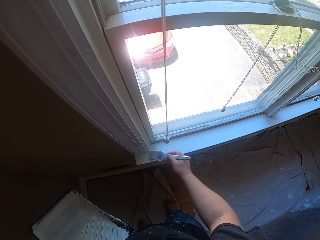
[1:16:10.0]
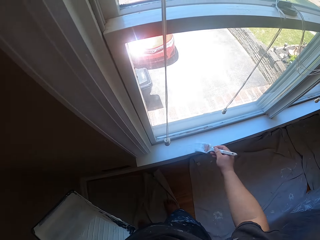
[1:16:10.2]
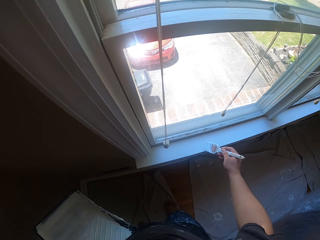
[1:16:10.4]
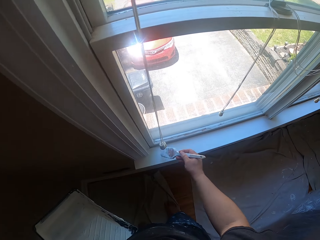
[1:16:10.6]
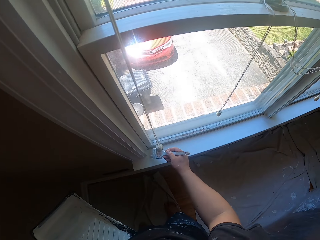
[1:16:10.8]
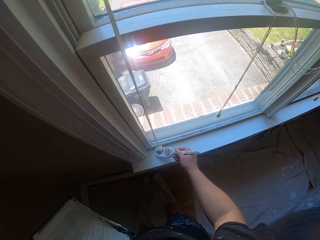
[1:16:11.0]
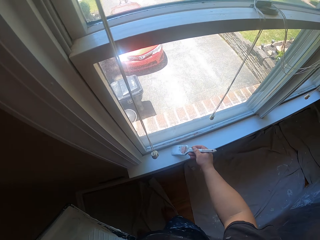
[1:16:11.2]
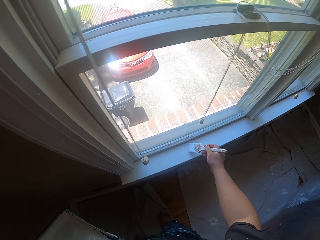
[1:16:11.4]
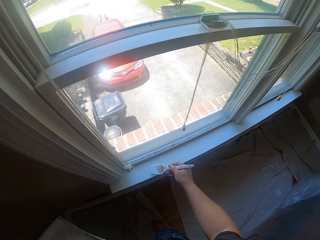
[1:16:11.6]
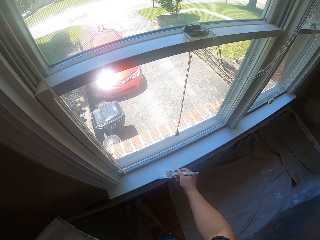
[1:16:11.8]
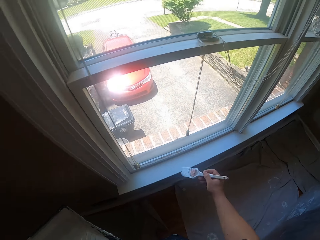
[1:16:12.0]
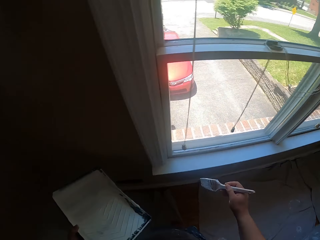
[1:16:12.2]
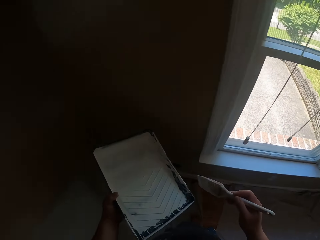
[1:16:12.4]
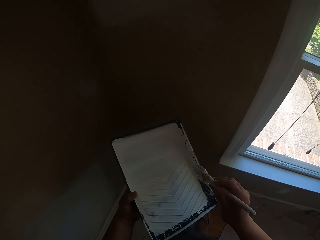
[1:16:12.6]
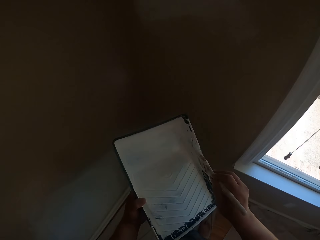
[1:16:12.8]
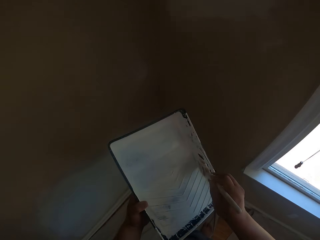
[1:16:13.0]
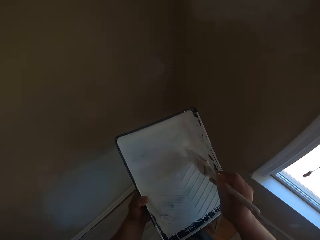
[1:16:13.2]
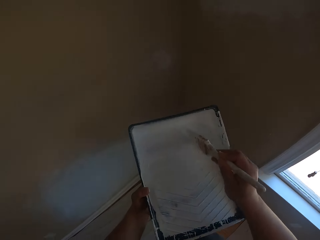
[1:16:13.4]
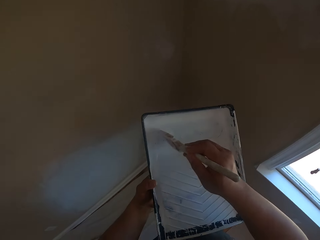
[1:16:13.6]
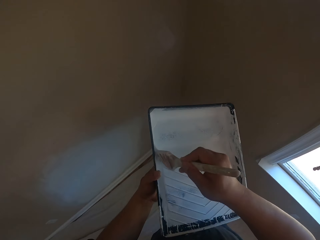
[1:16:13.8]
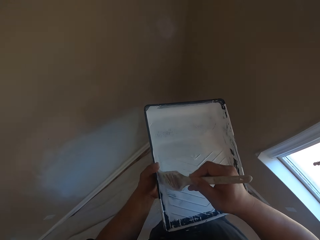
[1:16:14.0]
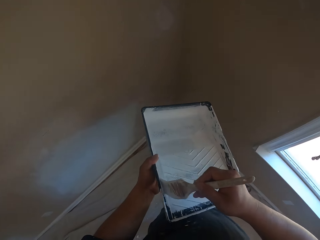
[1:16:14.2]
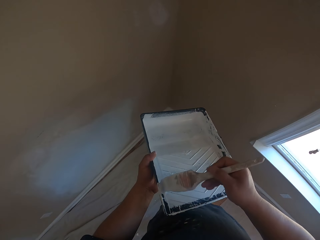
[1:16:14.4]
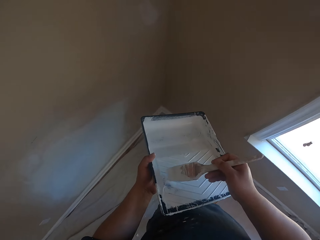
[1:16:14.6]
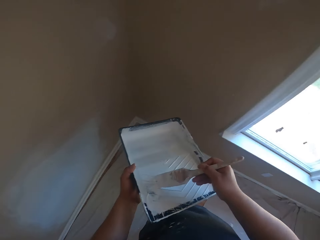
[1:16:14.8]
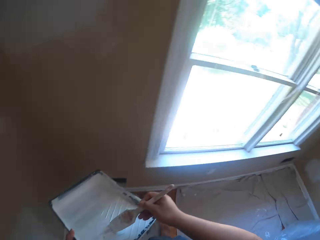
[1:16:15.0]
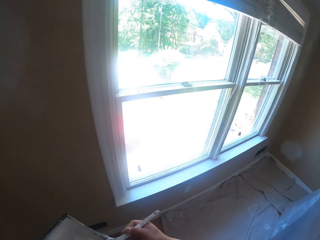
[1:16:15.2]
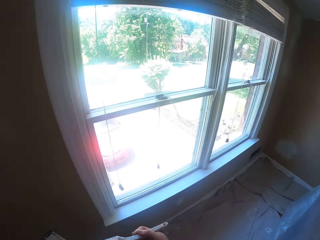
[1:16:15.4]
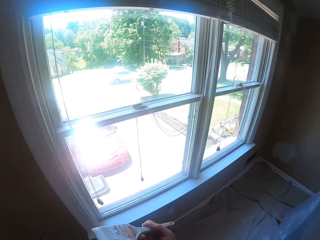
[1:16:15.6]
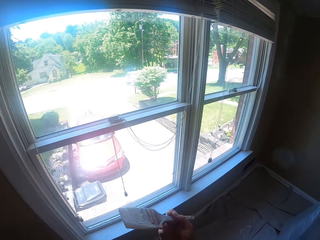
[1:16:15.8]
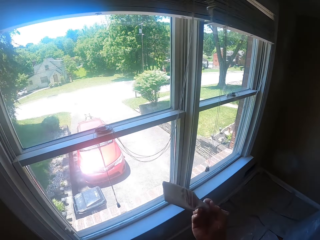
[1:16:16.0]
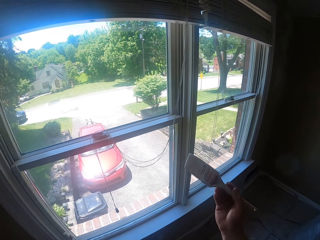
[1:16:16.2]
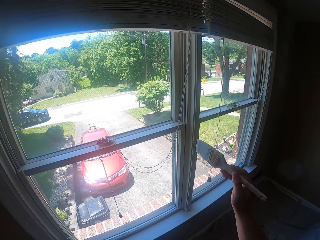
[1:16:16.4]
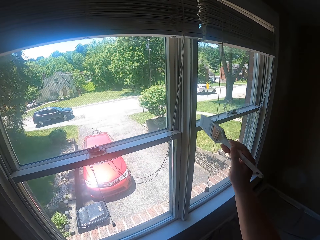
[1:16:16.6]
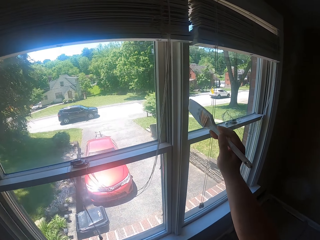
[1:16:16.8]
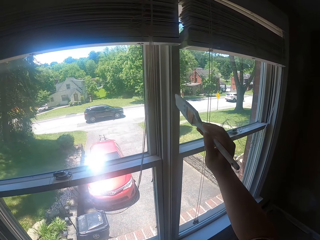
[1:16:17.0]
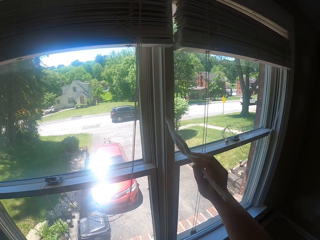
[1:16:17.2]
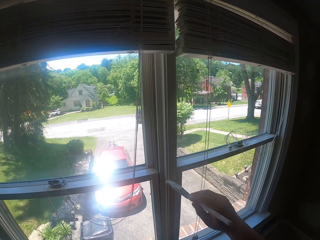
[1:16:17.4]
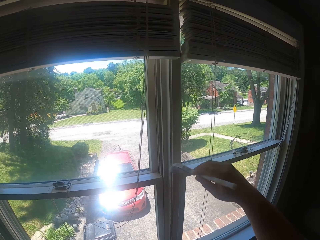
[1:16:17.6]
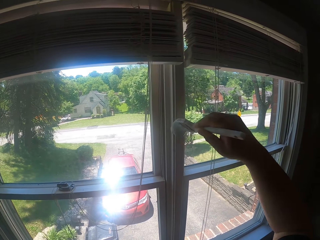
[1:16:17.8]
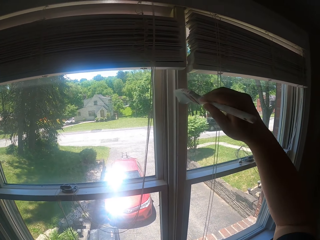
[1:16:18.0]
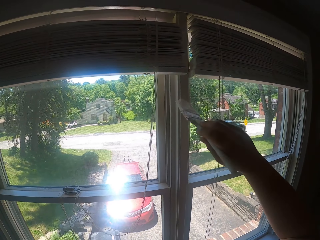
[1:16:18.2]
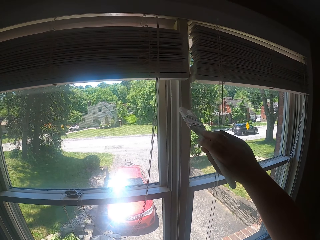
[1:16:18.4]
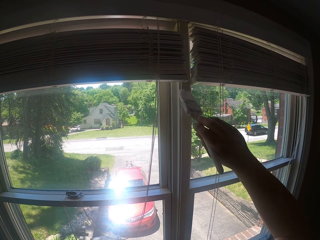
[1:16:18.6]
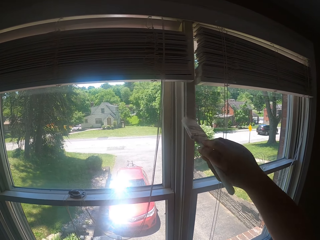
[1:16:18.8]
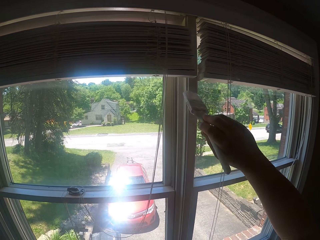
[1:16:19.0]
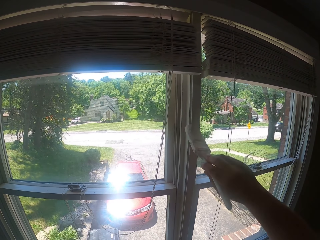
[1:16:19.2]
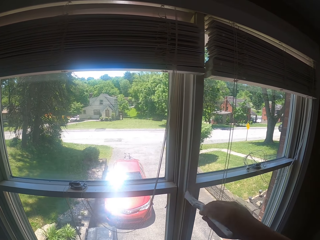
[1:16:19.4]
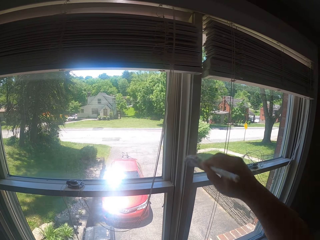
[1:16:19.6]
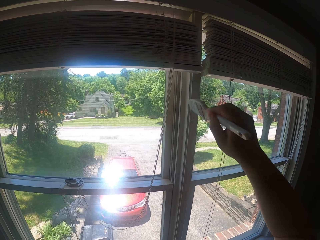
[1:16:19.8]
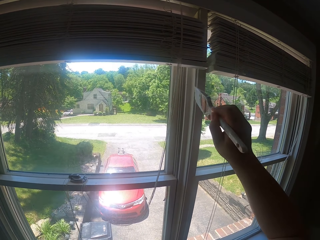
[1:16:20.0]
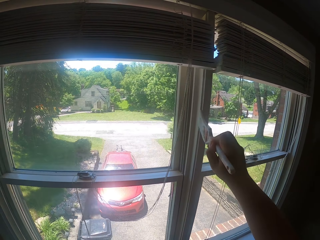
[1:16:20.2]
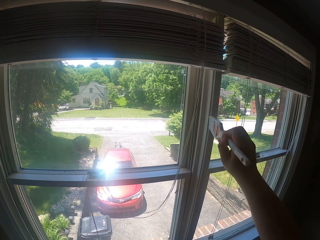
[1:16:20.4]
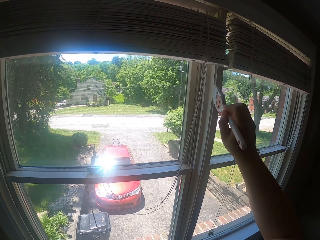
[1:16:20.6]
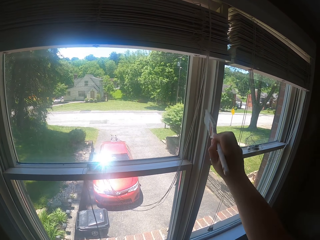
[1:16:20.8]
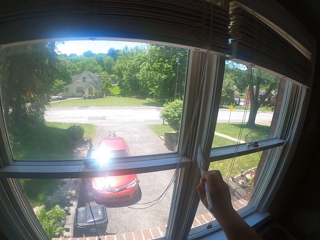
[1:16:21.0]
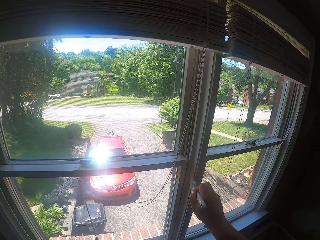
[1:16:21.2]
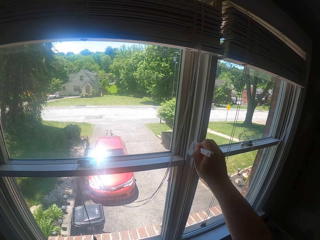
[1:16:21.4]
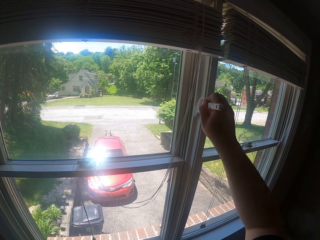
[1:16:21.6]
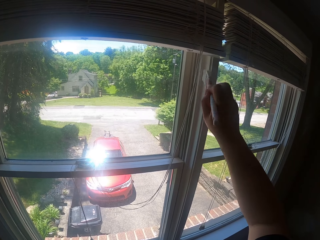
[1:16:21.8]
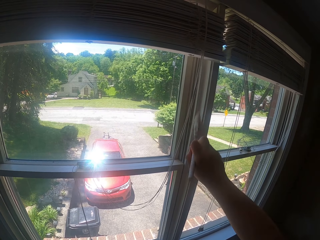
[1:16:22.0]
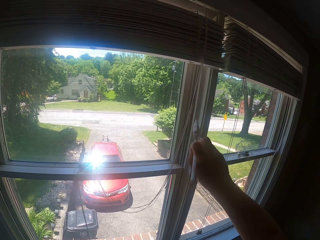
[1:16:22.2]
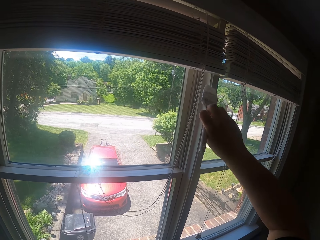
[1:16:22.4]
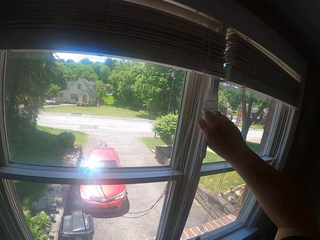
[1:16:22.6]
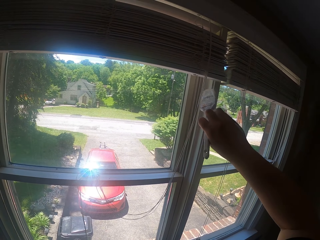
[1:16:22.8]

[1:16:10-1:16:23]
The camera wearer withdraws the paint brush from the window. They take some white paint with the paint brush. They paint the window white with the paint brush.

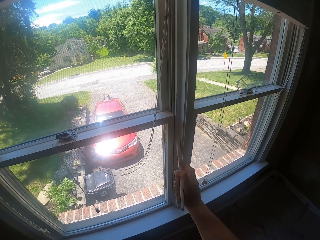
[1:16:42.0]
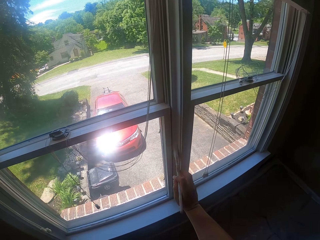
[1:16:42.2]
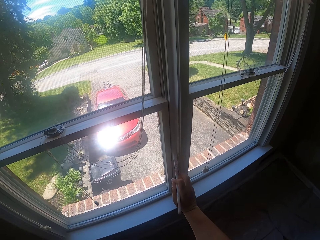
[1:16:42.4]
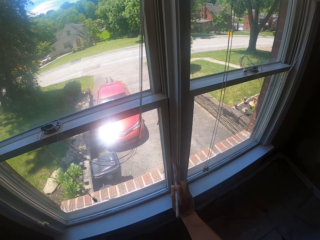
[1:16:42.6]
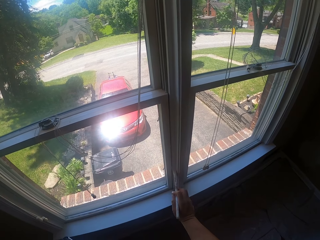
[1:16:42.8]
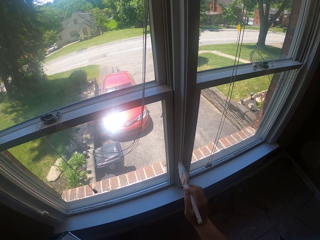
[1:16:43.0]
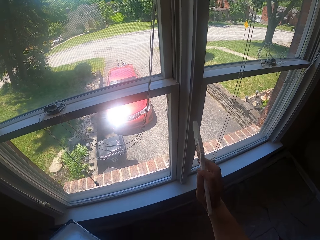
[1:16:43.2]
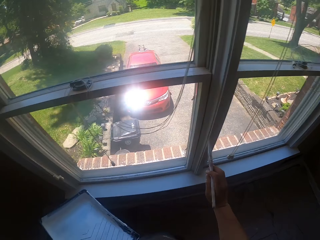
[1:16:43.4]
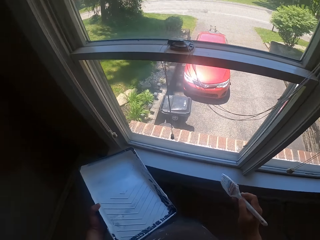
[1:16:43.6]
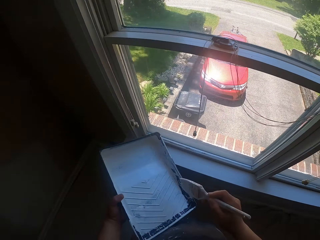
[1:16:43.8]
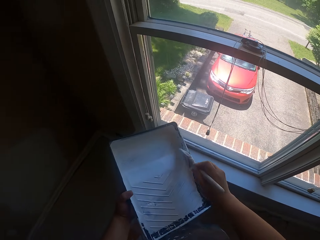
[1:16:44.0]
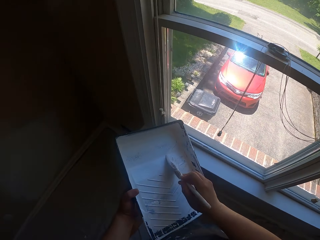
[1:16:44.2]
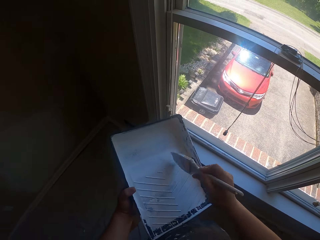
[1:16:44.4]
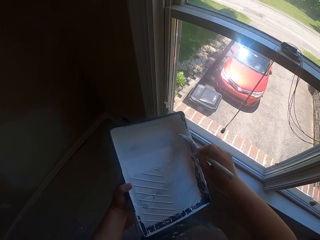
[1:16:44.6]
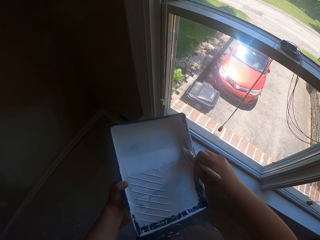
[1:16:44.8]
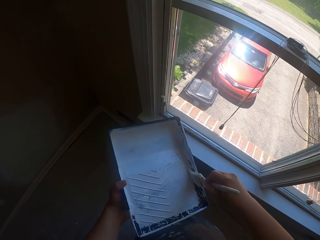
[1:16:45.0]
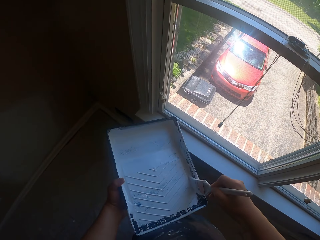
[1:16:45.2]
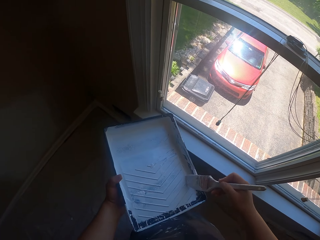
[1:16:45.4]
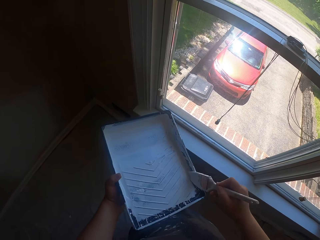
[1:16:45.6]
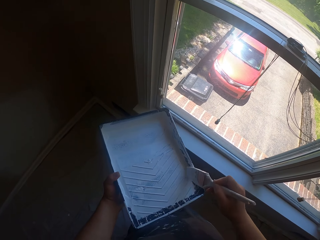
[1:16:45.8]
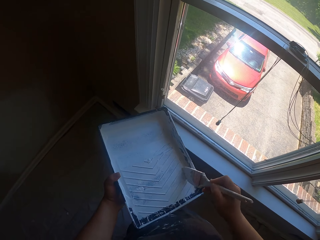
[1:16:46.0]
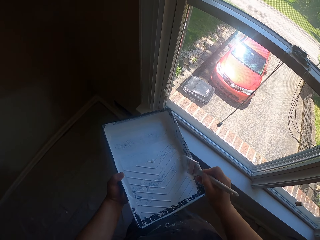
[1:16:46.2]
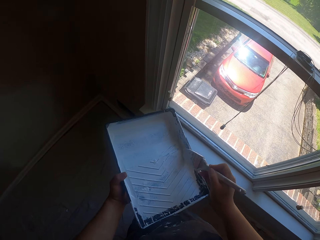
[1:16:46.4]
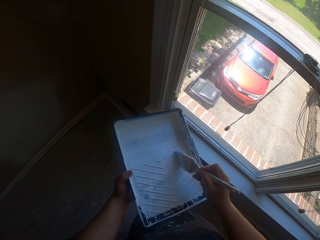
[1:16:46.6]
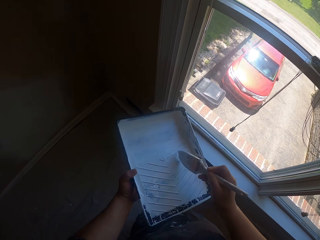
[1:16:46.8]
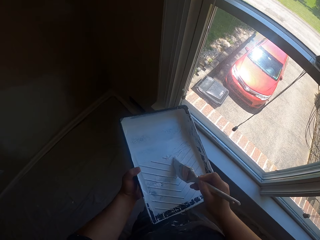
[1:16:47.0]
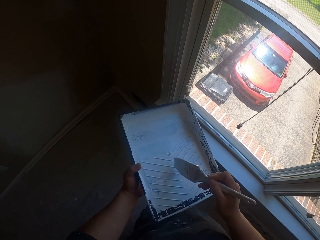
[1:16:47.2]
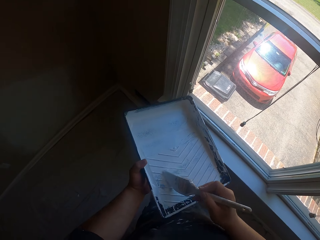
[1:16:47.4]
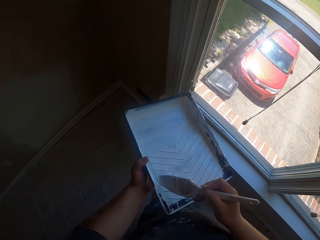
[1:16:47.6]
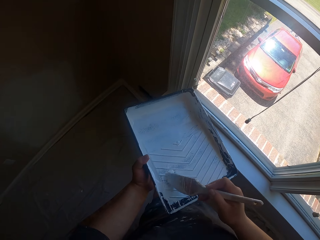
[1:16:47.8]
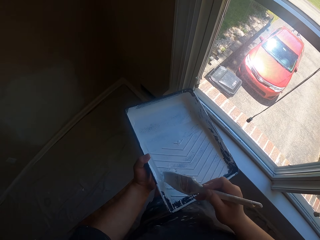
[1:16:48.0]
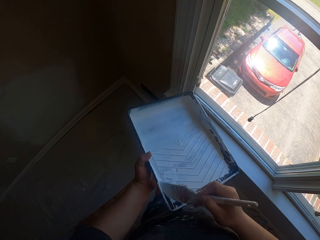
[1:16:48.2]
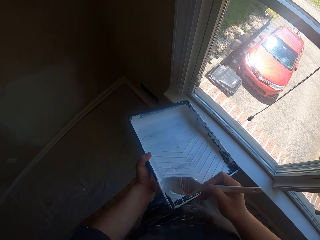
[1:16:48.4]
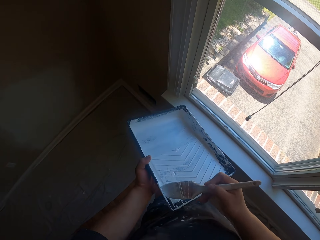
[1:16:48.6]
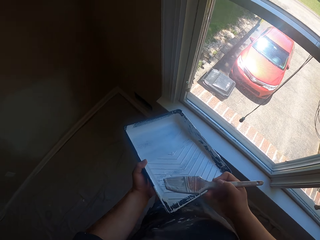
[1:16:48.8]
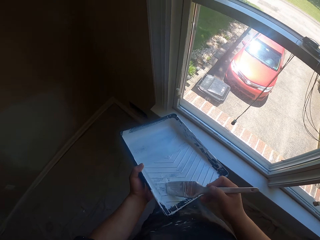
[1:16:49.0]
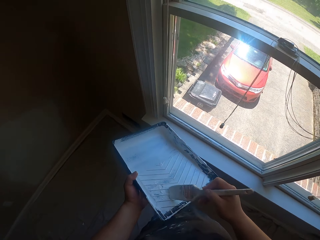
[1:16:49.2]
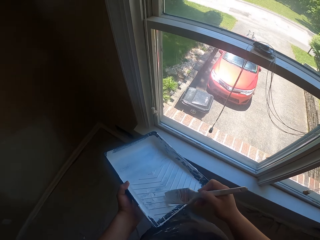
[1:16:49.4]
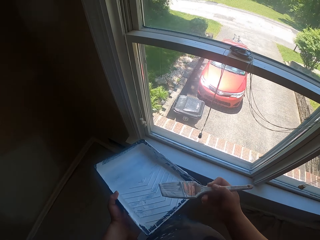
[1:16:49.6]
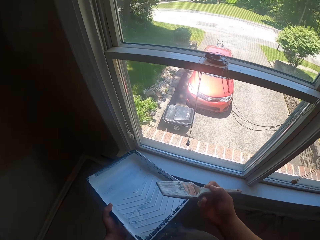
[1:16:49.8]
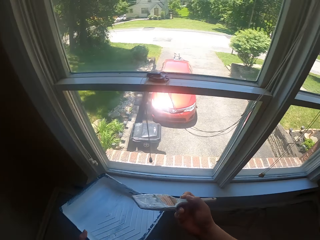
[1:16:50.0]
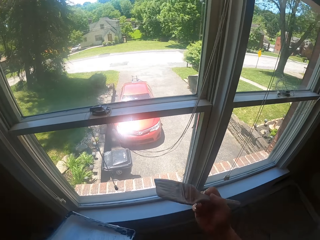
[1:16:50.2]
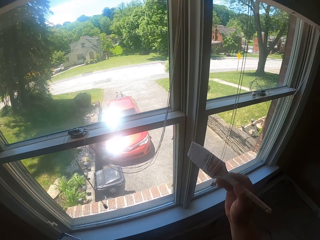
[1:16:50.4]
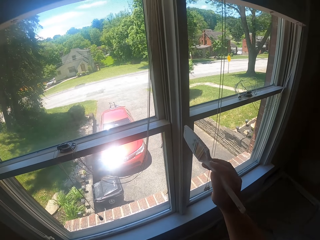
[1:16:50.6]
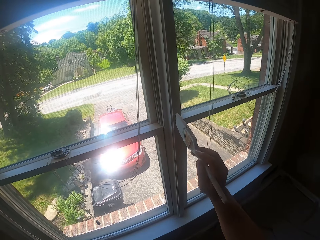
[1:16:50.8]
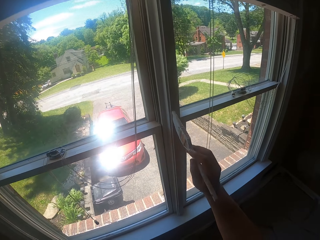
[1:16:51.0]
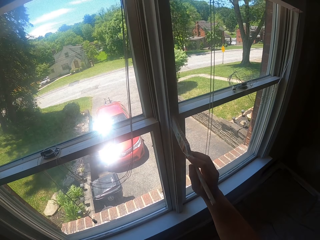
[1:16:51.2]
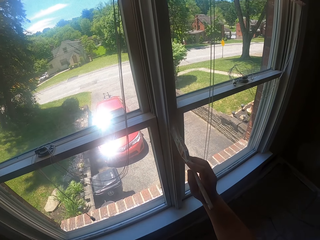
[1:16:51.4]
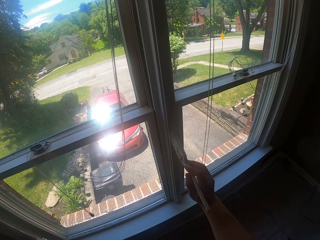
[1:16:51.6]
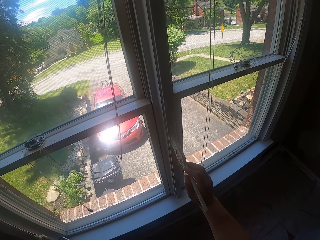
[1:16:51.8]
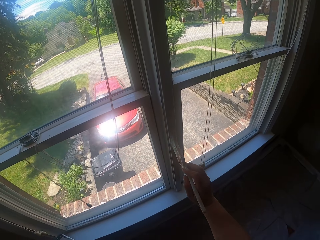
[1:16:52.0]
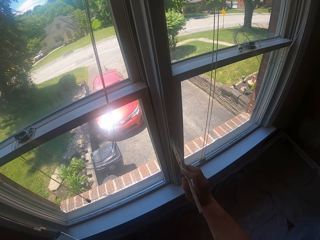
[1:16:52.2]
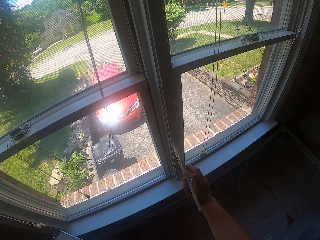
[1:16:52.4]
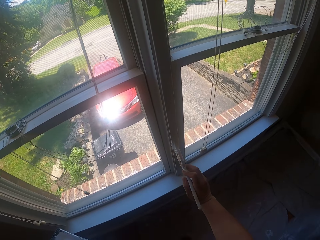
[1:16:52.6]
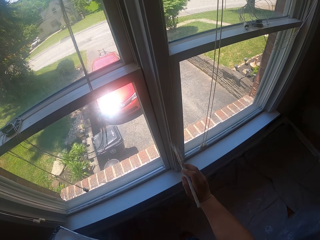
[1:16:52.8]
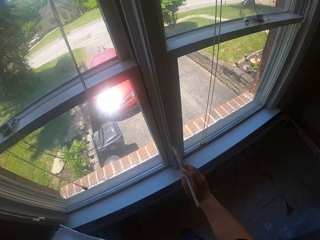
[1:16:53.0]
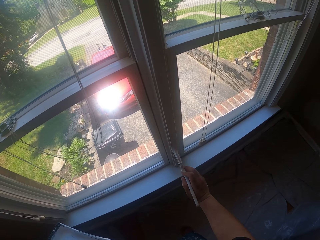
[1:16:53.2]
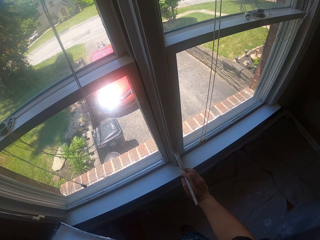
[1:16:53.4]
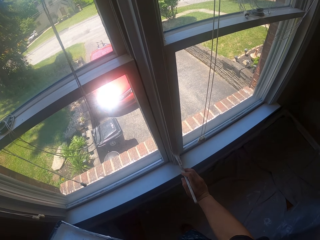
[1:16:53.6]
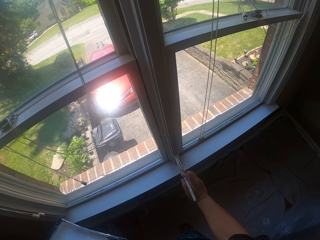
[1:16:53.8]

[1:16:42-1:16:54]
The camera wearer takes some white paint with the paint brush. They paint the window with the paint brush.
